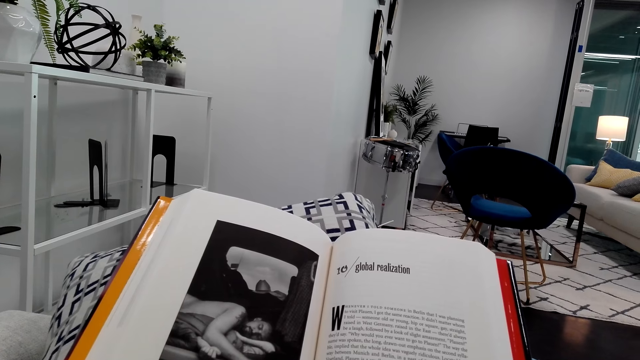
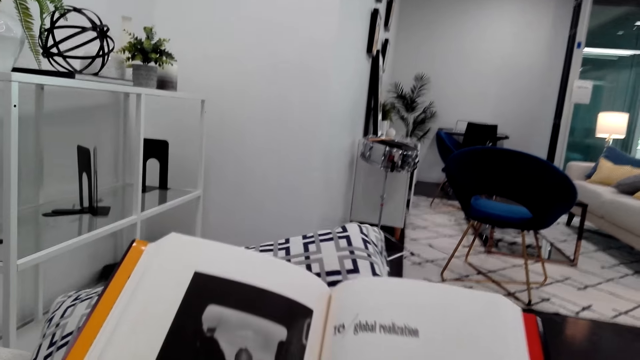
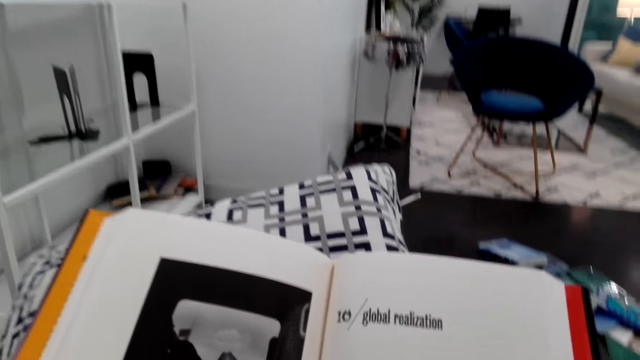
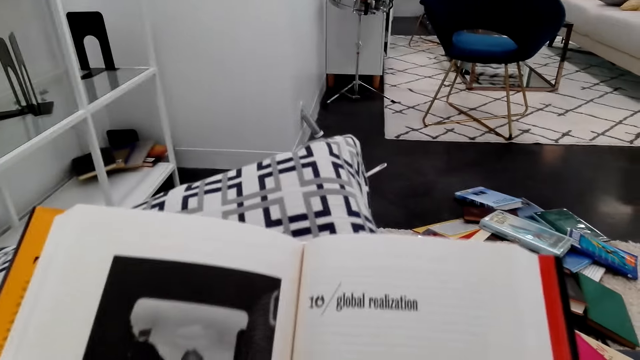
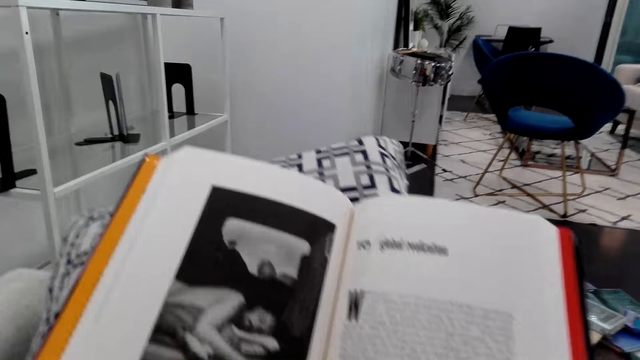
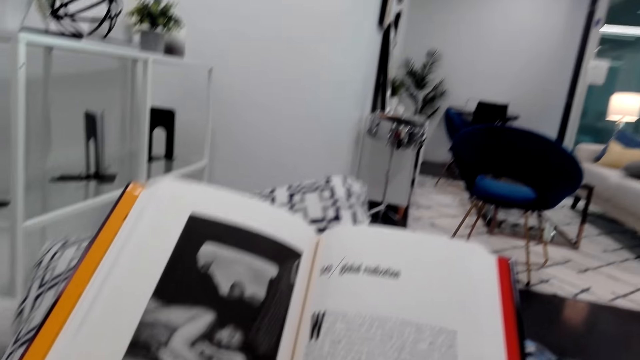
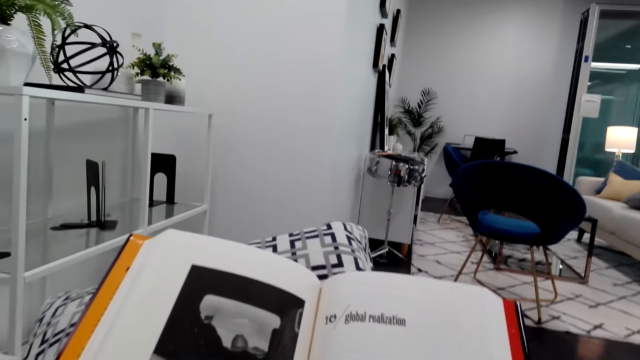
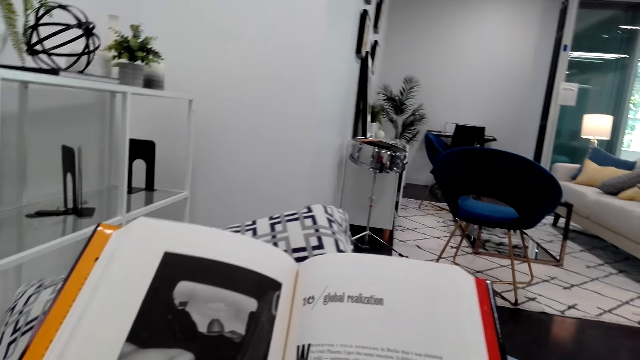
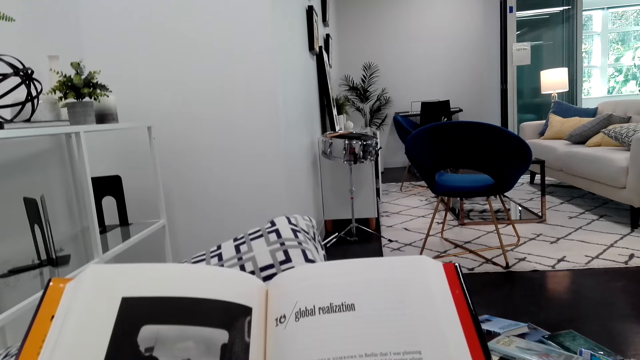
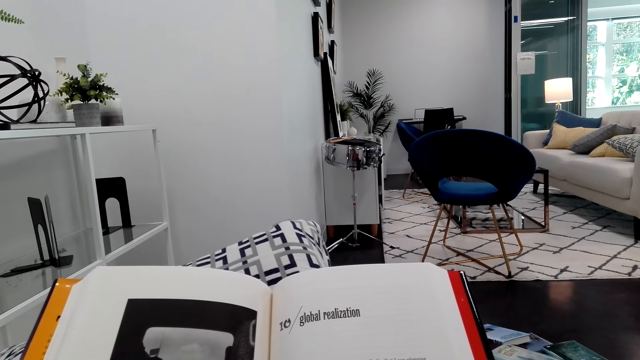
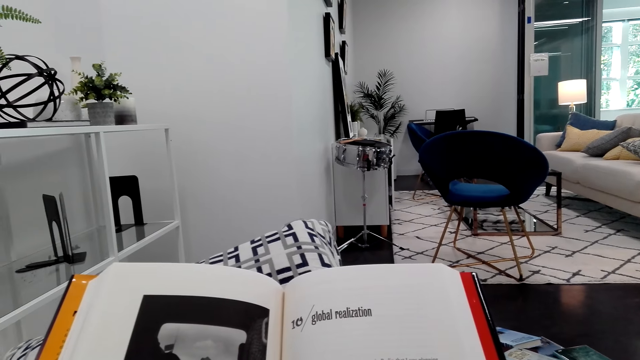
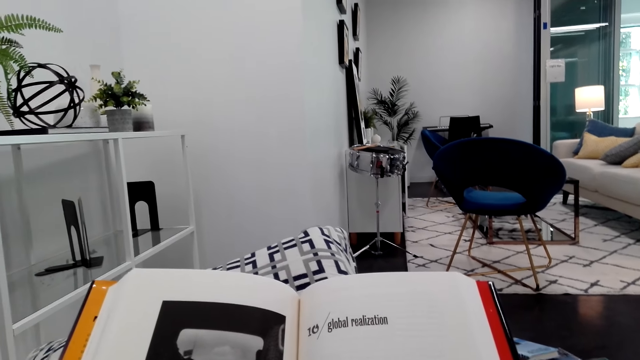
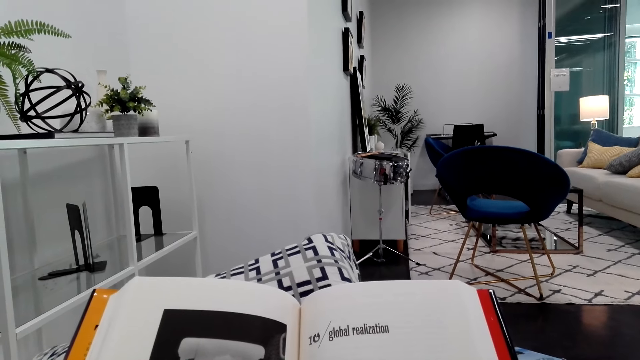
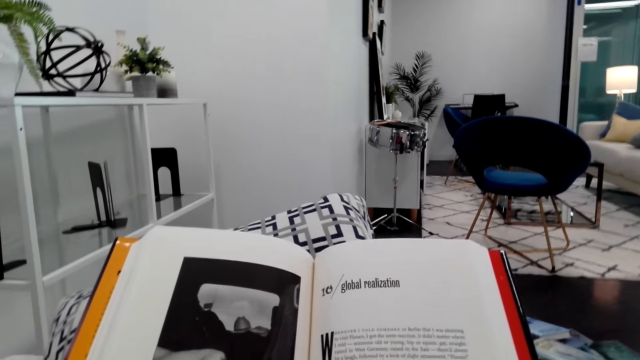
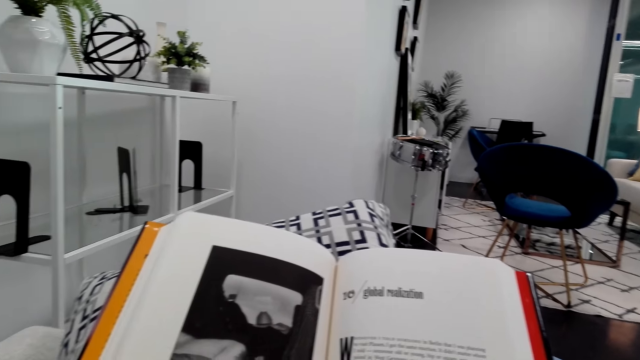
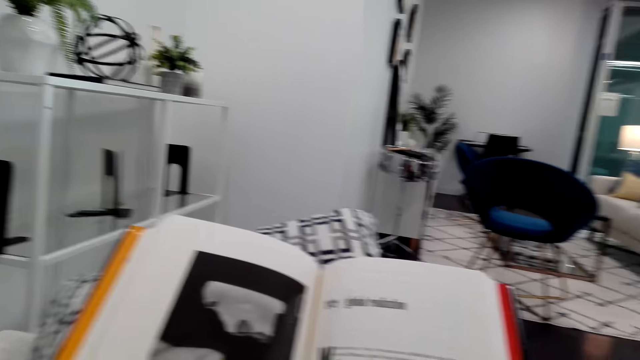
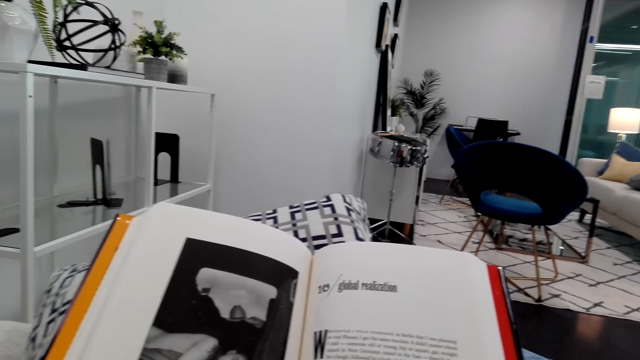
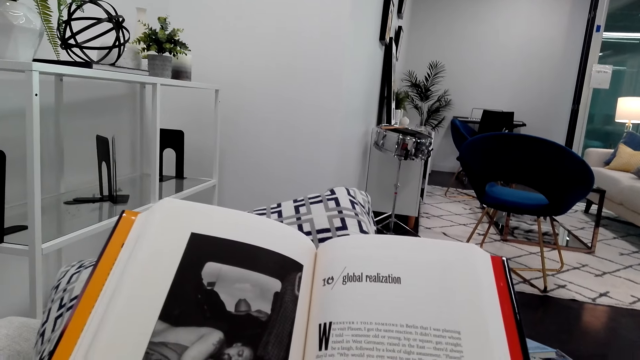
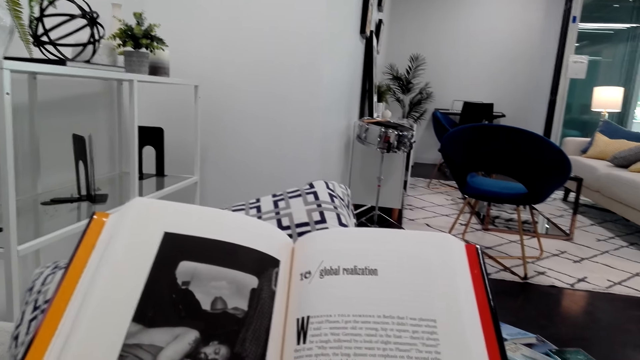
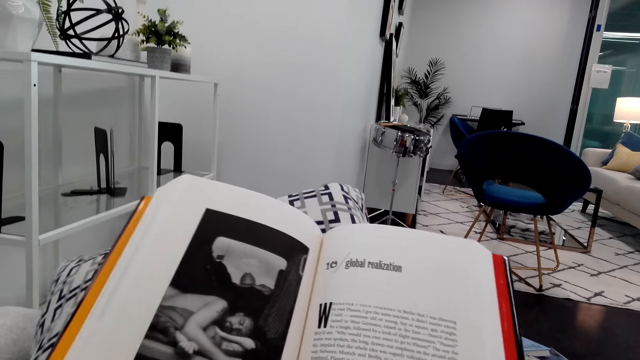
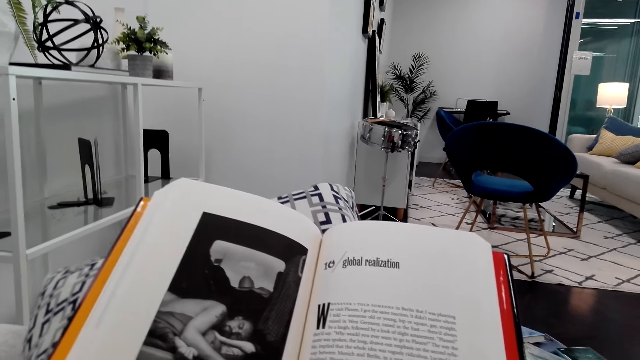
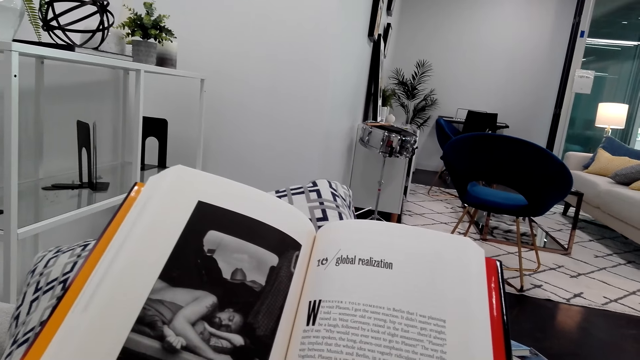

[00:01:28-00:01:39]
The camera wearer touches something. They read the novel.

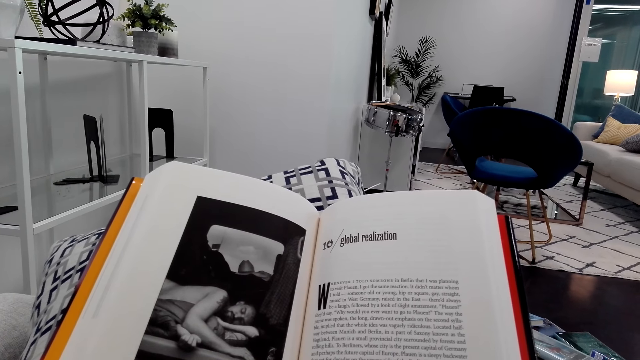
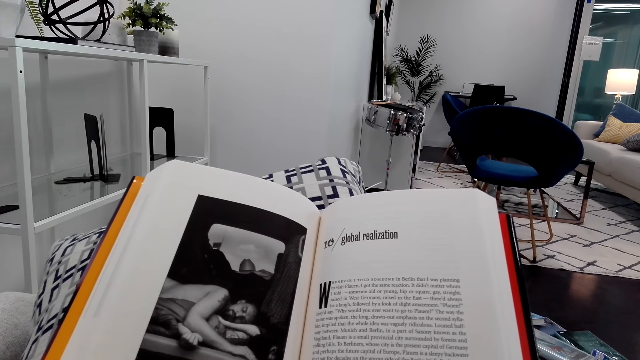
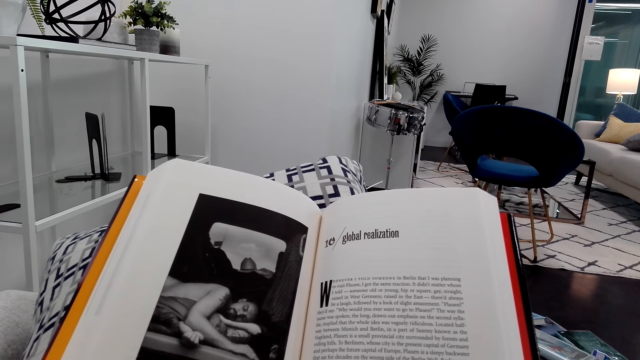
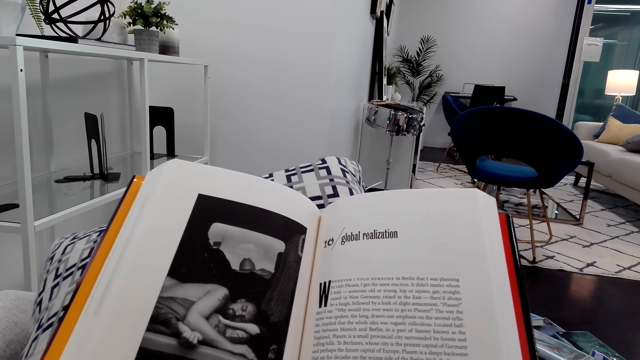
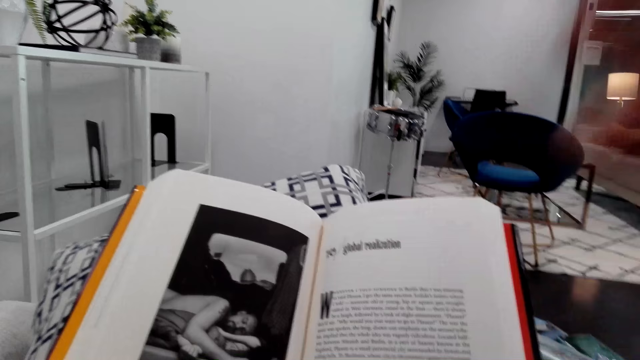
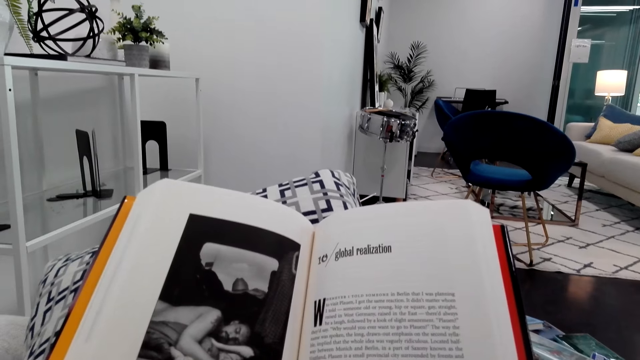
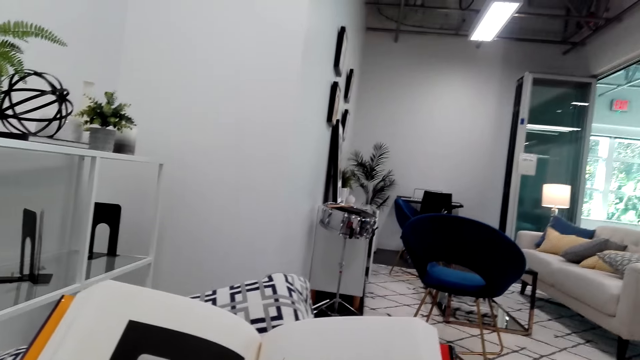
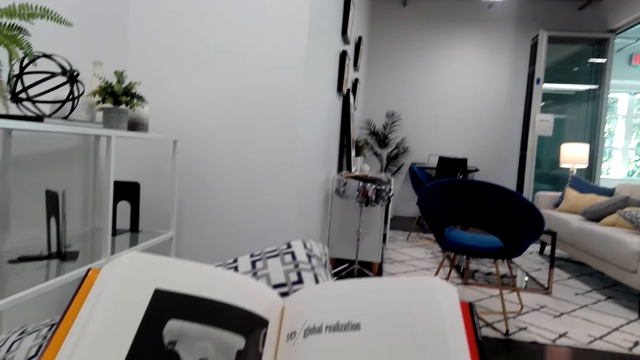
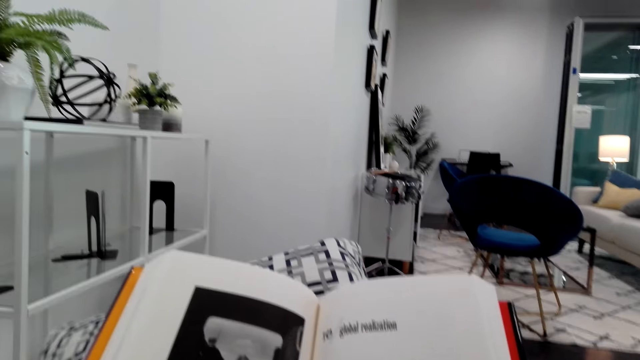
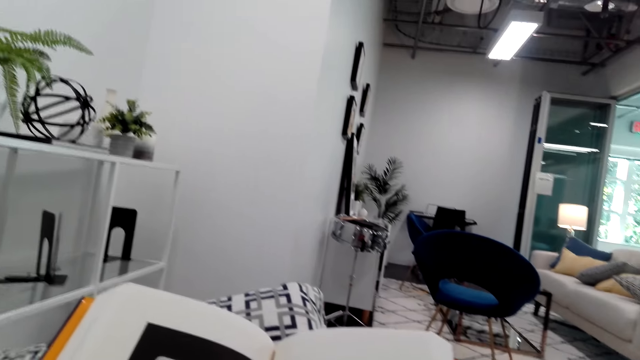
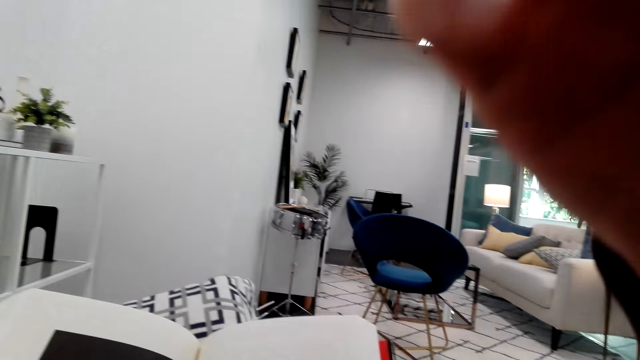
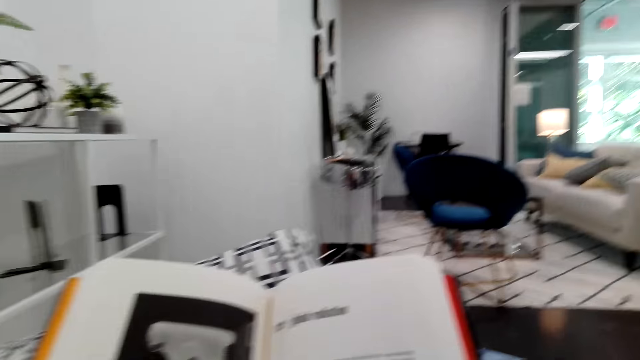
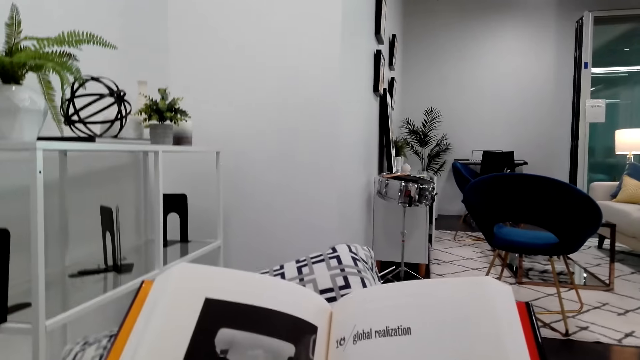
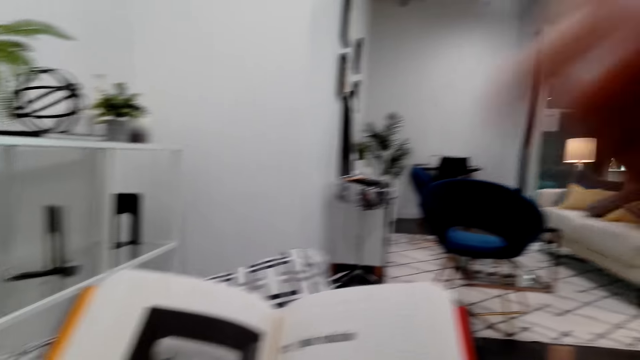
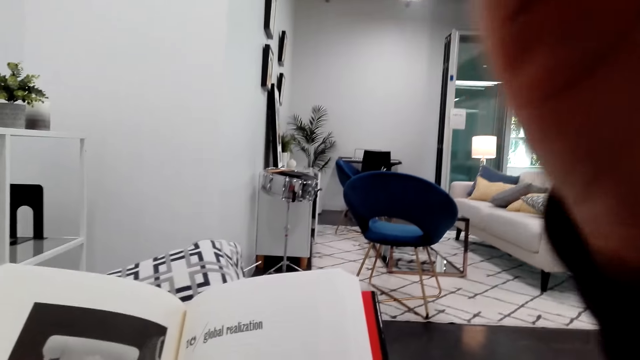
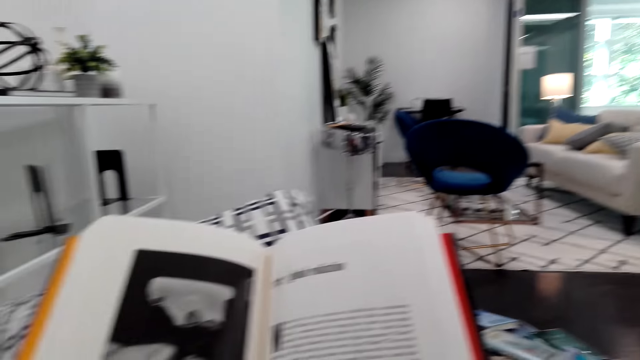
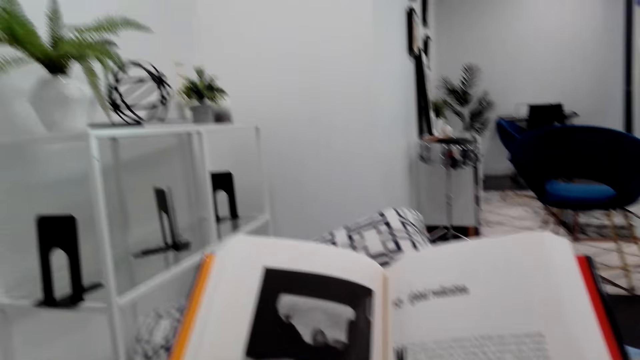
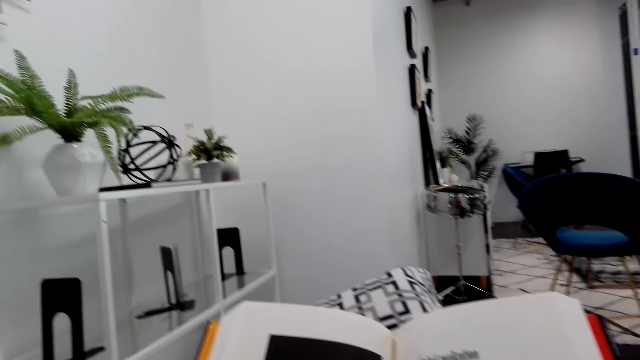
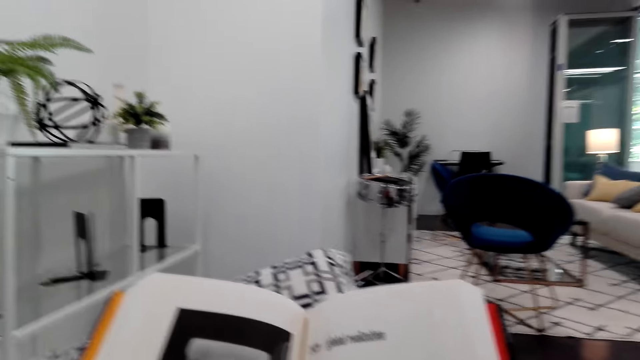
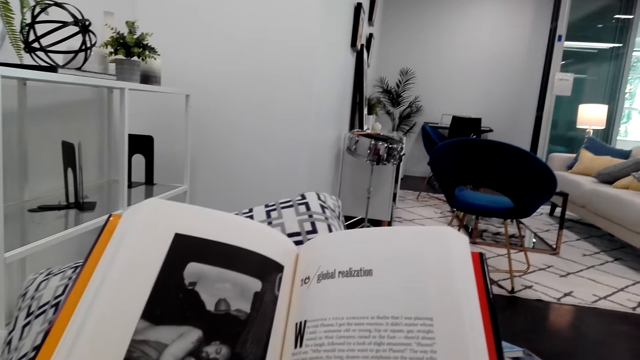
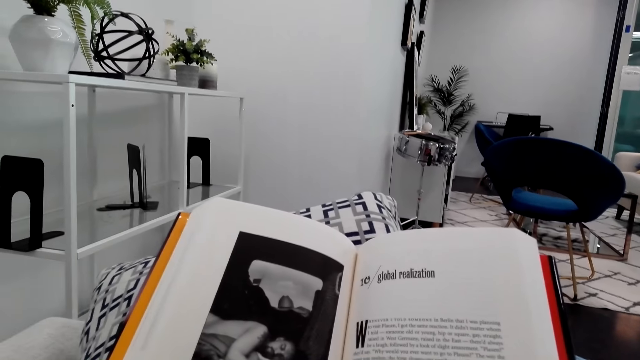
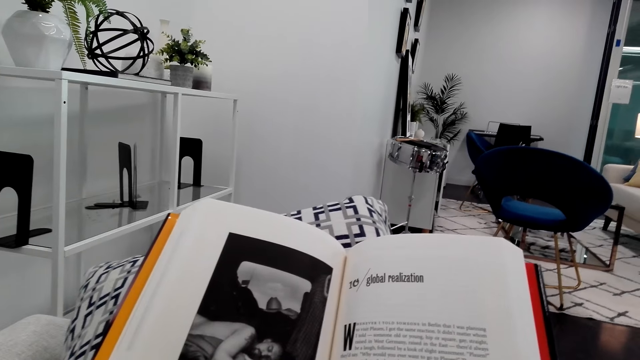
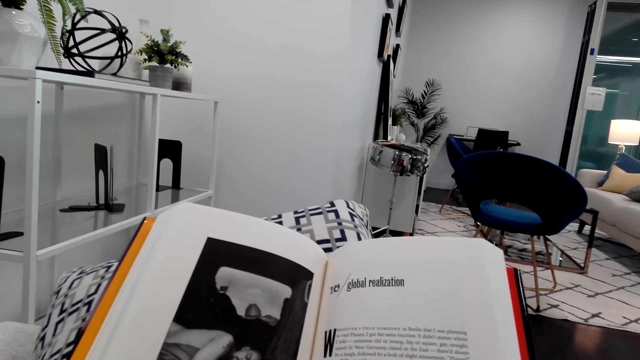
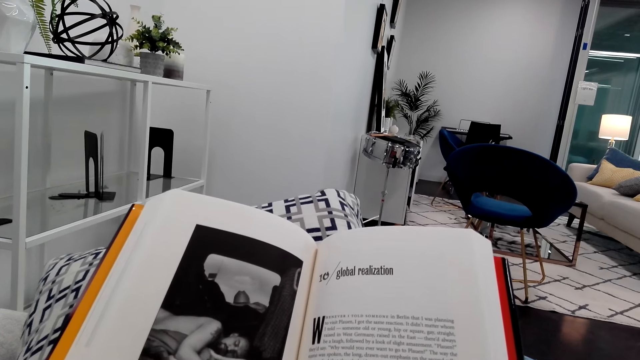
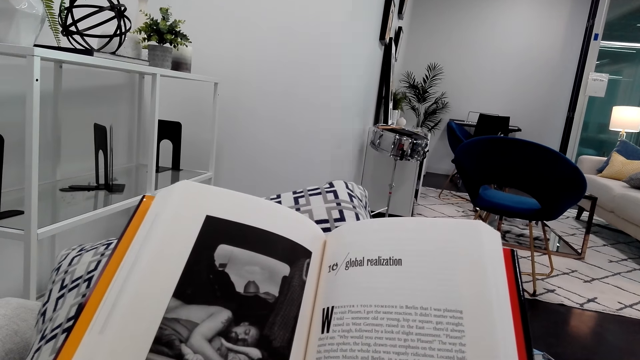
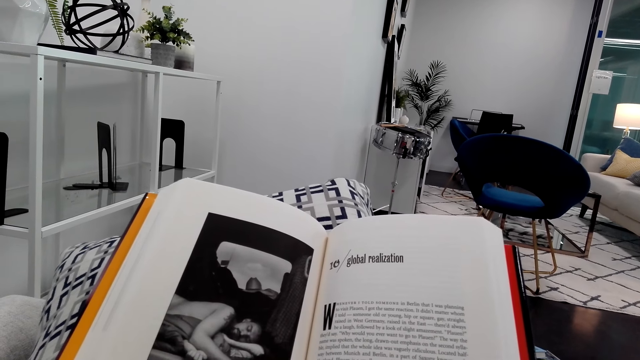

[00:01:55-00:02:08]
The camera wearer touches something. They hold the head. They read the novel.
